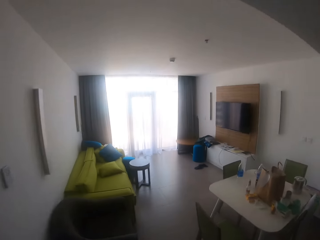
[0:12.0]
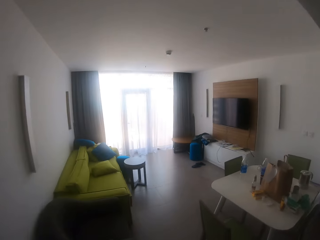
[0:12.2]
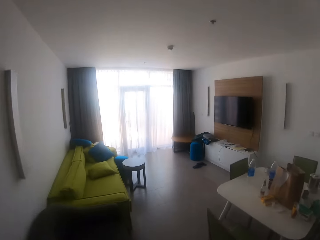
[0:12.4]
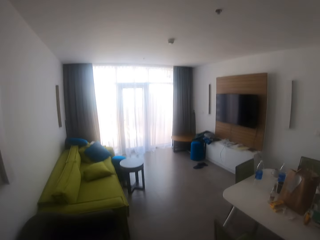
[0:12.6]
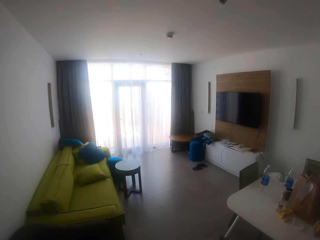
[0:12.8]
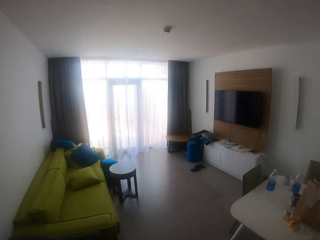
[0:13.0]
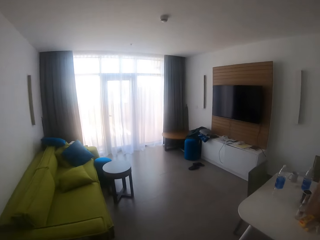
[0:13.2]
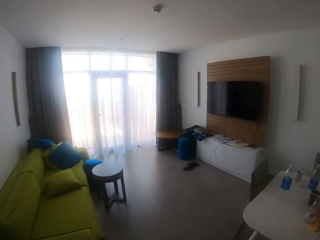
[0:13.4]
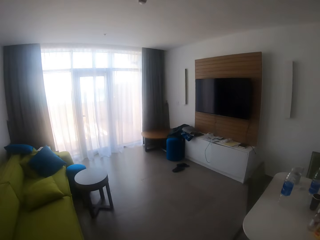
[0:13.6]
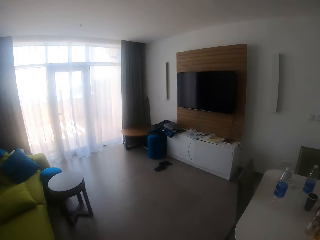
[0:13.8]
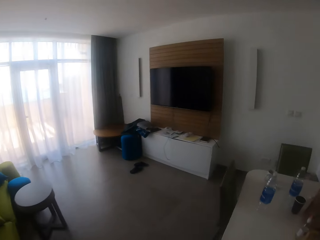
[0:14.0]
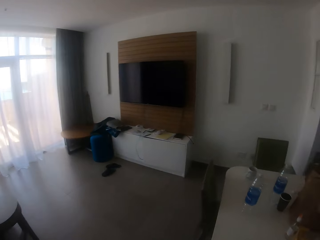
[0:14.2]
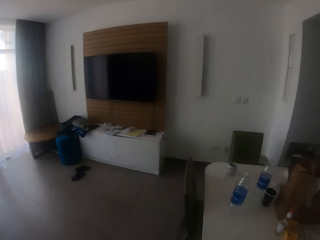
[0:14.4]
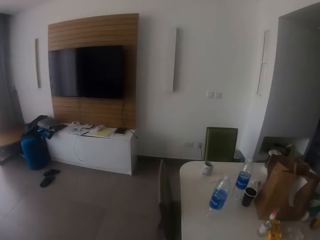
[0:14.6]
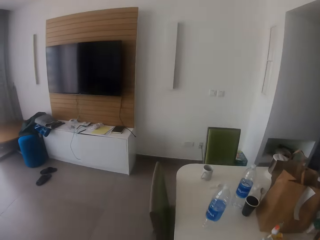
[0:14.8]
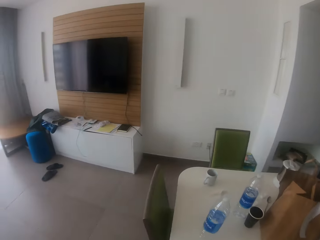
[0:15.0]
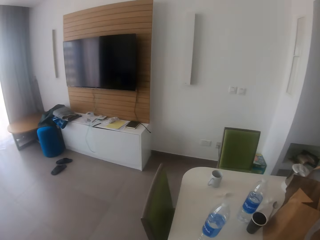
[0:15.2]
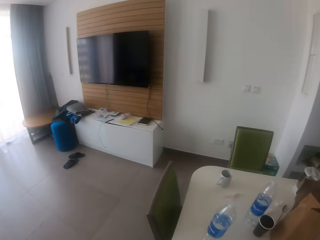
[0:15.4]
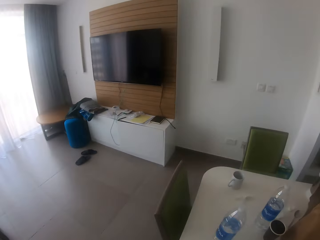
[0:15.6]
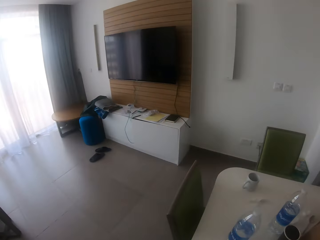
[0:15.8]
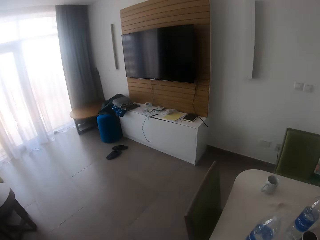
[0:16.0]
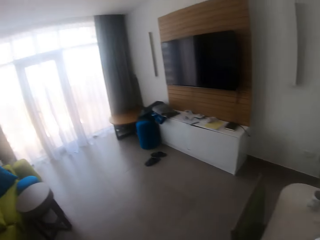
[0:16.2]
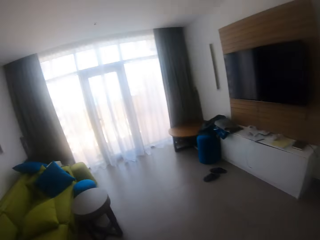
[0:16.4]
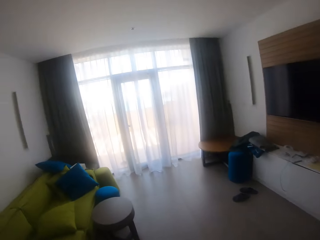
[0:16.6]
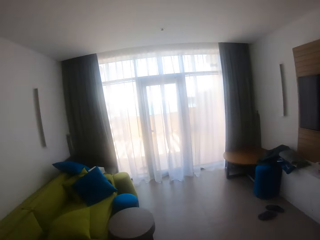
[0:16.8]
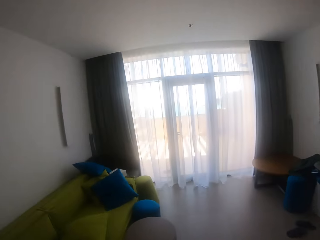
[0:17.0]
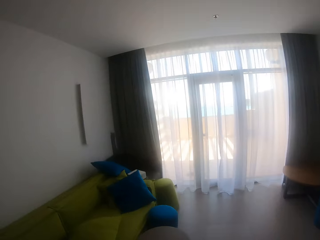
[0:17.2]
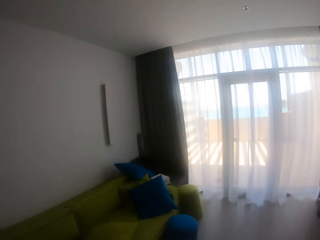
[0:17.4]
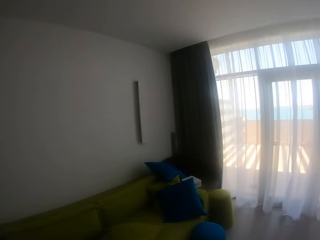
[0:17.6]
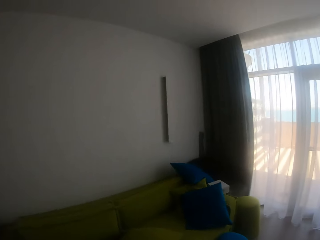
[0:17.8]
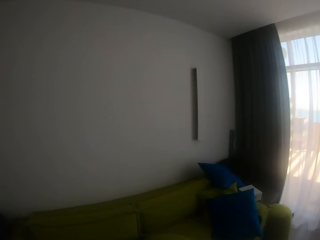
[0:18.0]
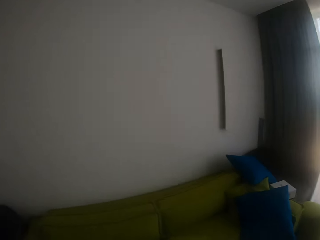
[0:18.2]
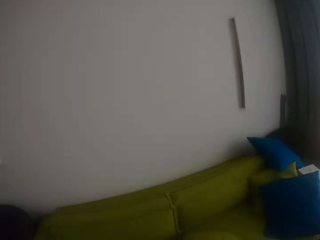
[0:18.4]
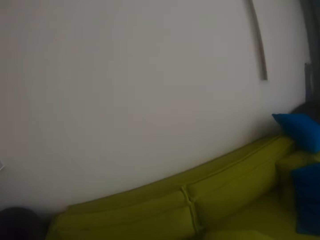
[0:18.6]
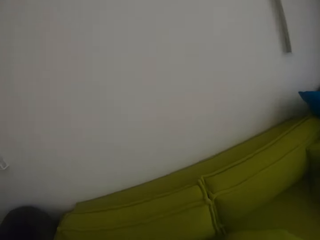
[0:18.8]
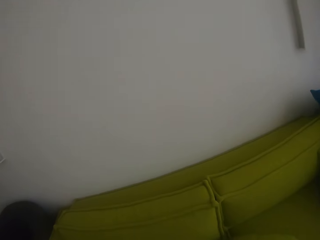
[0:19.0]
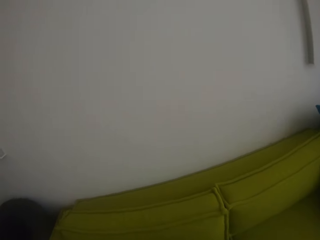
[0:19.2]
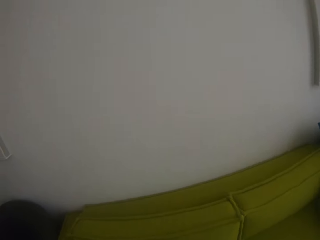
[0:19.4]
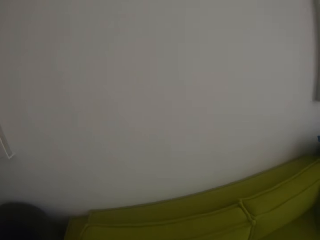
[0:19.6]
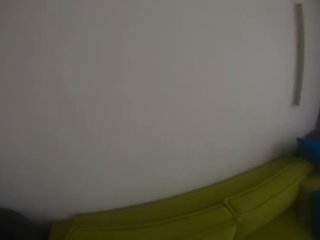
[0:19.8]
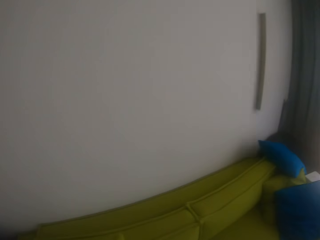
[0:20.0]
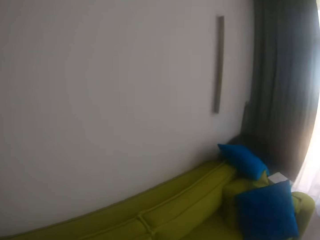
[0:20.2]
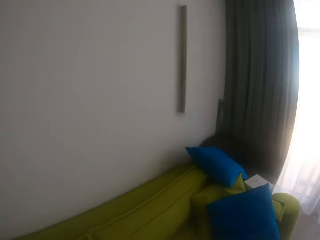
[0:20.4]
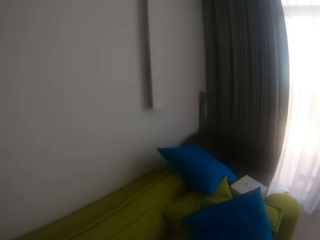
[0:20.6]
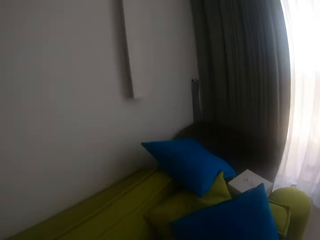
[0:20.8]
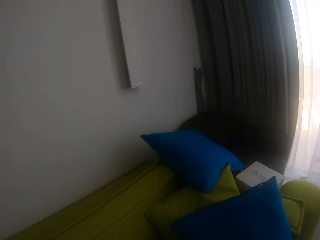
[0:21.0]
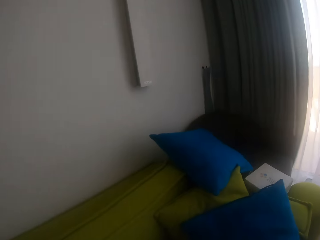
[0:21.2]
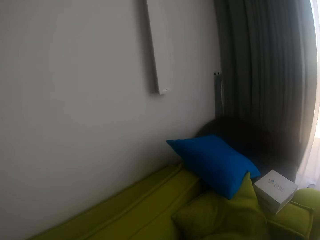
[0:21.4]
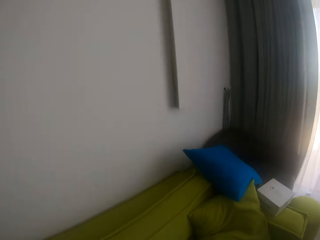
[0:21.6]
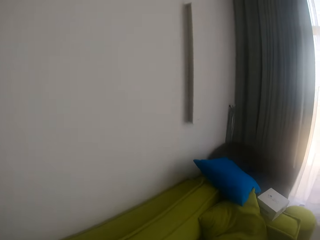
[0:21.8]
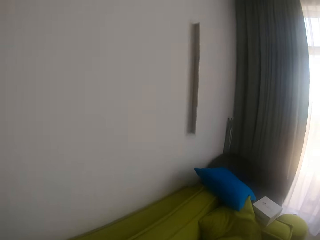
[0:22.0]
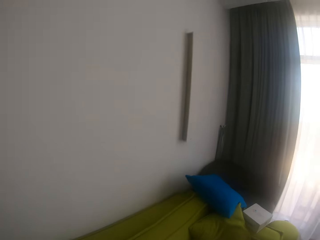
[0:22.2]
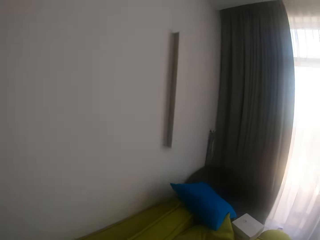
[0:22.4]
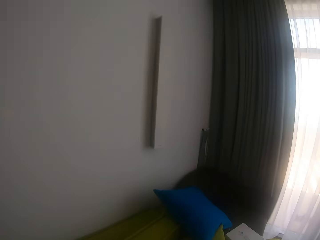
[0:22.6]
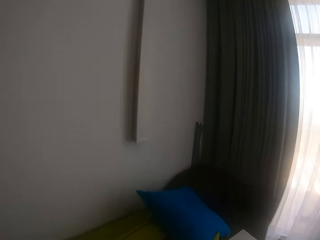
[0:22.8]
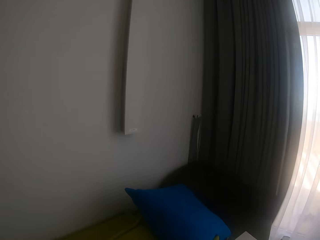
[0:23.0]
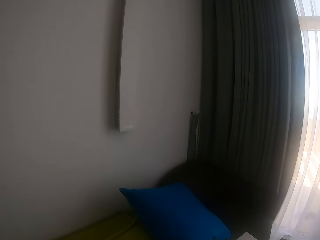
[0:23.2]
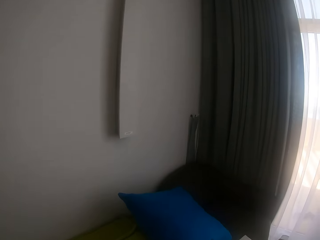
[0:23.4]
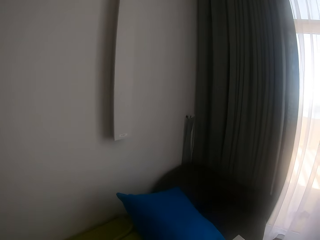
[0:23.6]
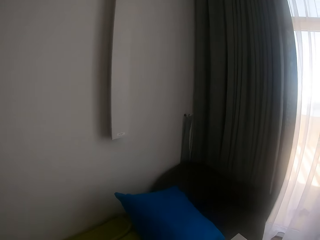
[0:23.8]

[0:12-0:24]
The camera wearer walks in a room. They arrange the pillow and pick the throw pillow.

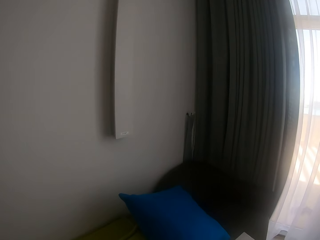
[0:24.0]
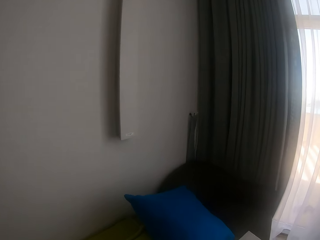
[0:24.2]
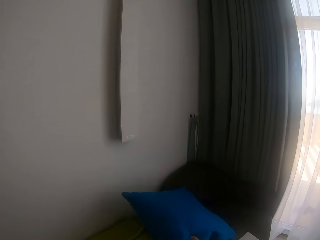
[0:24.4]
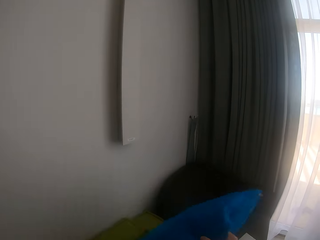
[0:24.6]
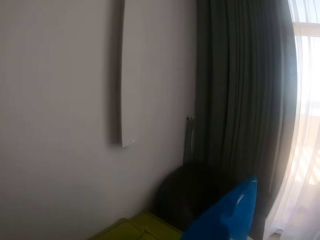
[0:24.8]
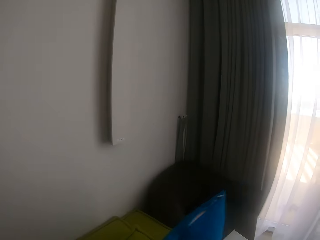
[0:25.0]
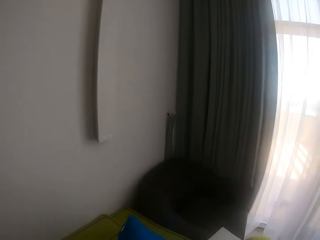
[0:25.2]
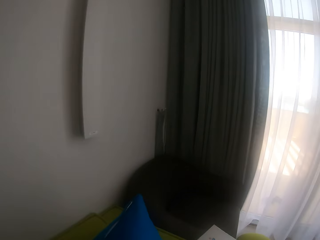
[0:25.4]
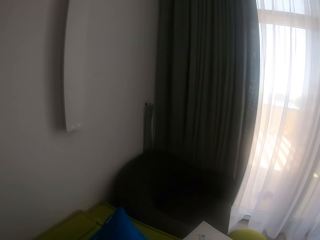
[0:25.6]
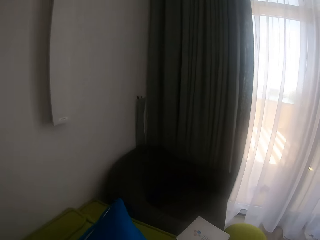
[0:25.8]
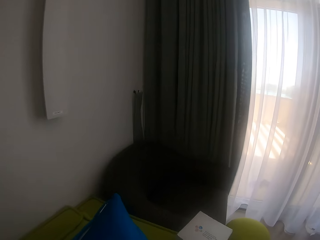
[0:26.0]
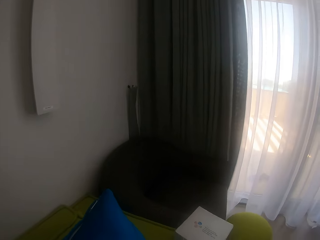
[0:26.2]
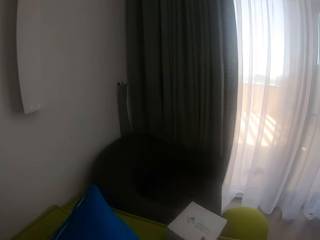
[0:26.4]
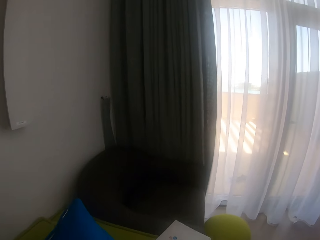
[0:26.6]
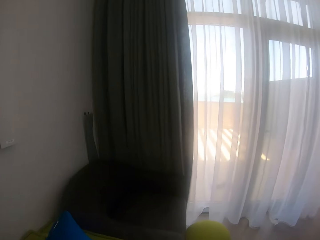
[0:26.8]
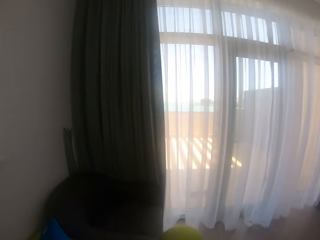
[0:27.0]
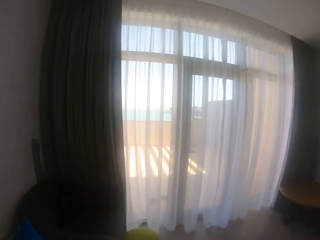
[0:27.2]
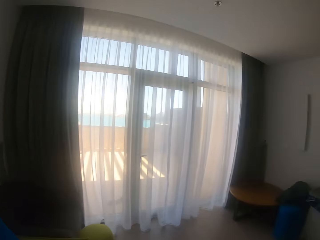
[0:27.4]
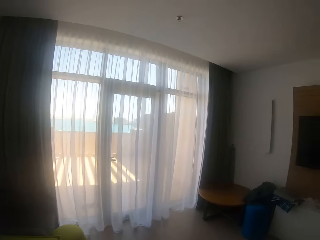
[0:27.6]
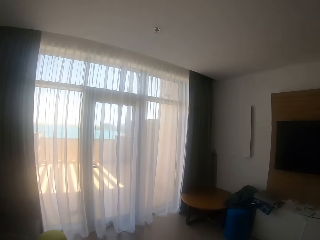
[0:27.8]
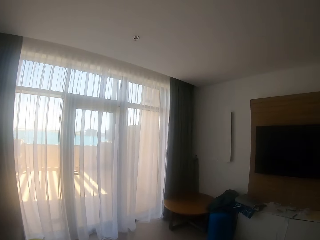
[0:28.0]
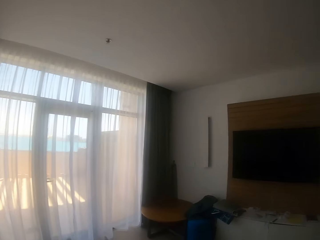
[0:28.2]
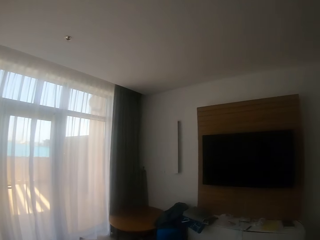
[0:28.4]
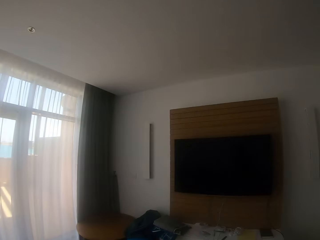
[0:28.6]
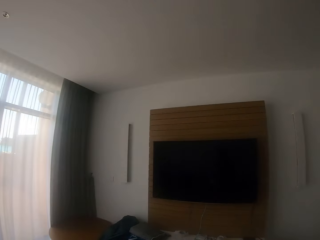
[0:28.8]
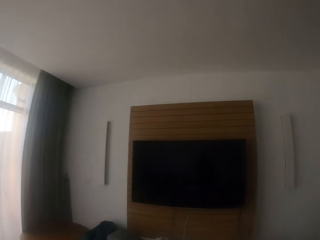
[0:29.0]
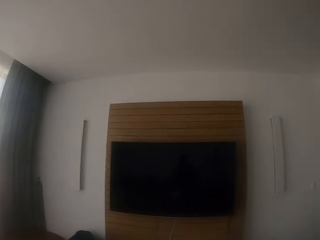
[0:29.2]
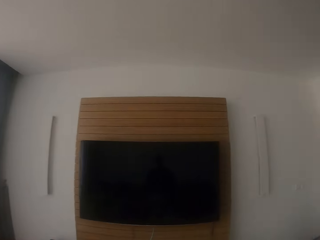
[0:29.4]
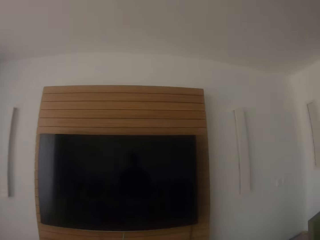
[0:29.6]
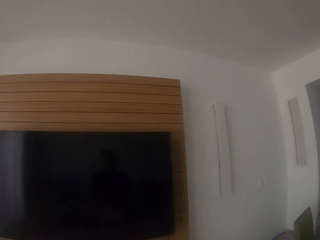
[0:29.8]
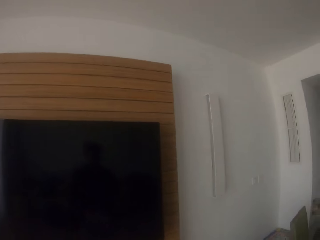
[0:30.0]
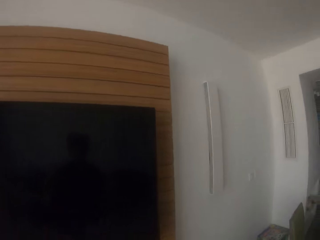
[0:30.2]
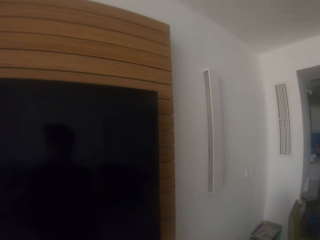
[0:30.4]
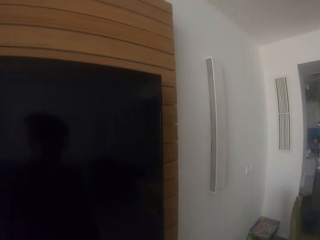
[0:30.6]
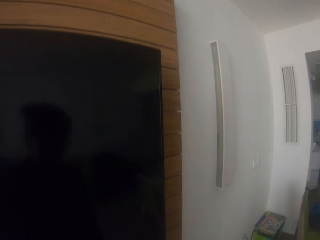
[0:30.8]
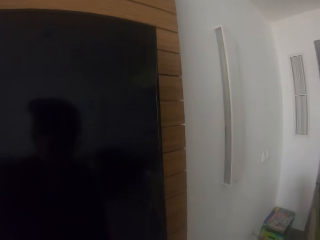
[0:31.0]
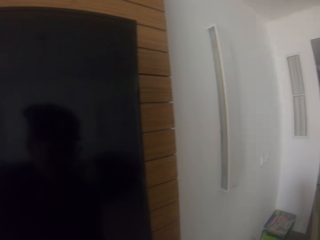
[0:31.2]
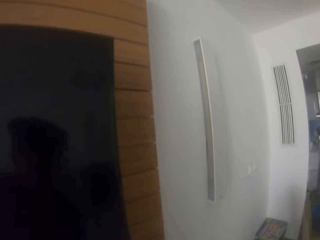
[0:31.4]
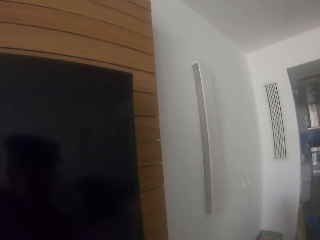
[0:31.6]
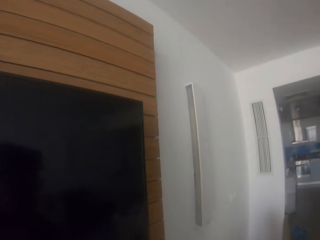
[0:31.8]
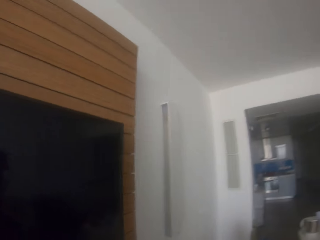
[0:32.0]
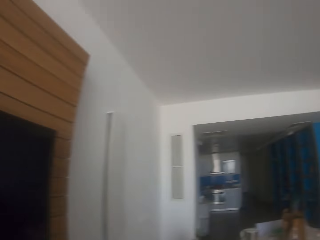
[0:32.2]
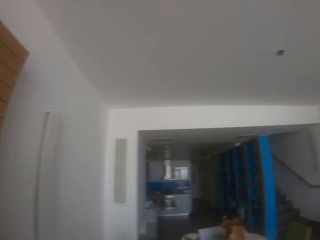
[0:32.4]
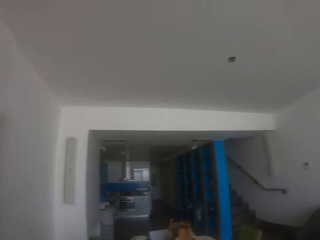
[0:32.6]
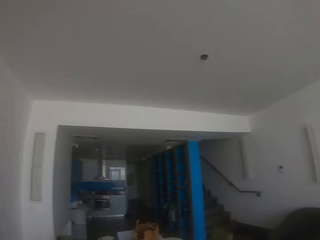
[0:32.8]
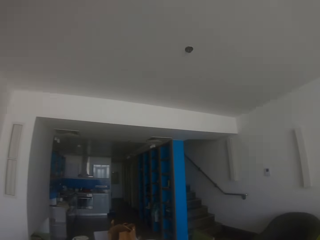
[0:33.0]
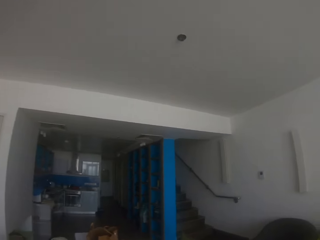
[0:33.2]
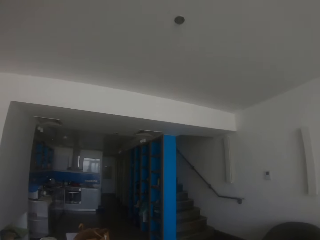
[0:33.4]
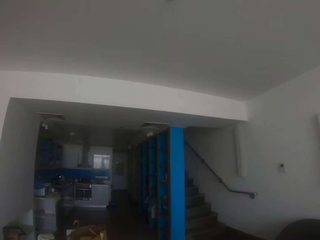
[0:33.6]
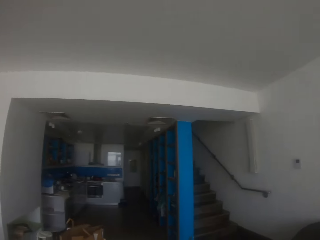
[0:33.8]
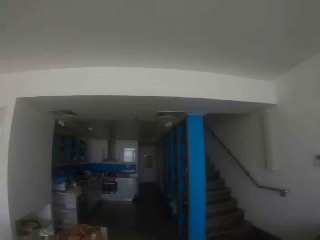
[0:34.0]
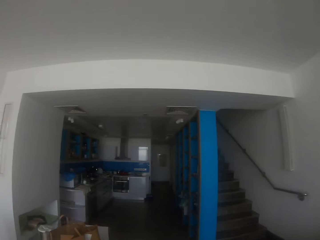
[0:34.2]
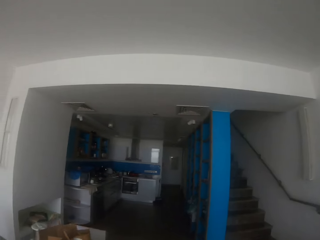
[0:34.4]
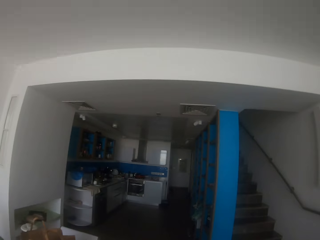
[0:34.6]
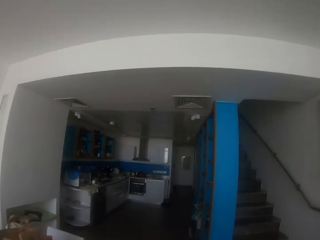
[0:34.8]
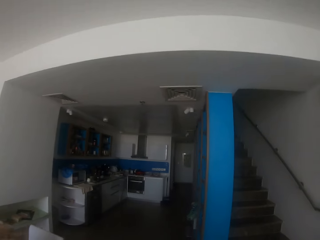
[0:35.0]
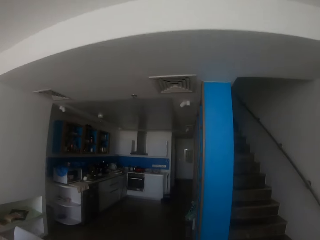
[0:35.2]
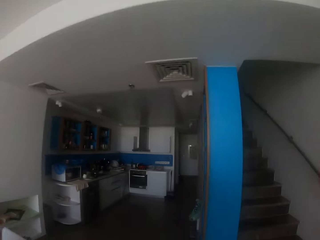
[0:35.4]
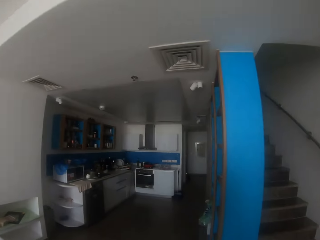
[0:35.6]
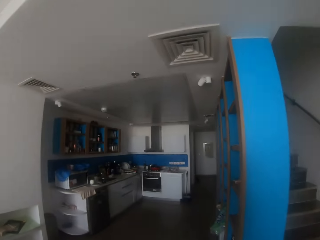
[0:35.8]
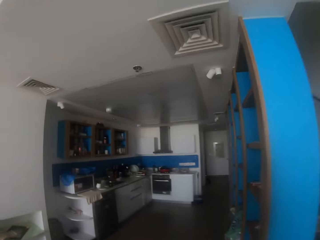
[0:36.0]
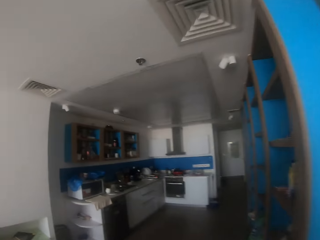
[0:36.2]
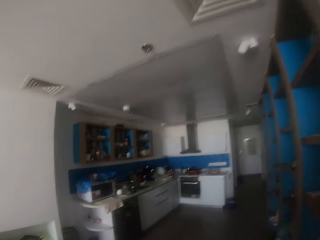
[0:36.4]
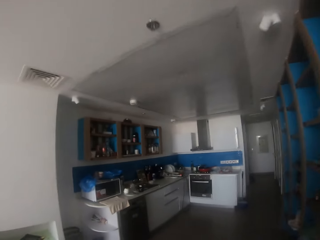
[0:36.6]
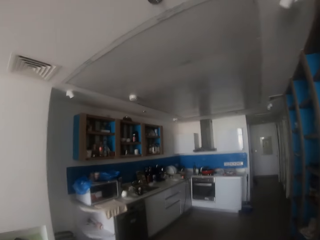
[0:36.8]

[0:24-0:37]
The camera wearer repositions the throw pillow. They pick a paper. They walk in the room.
